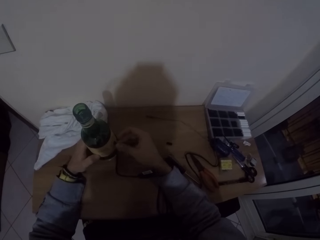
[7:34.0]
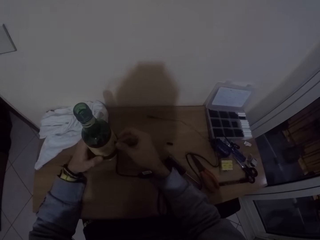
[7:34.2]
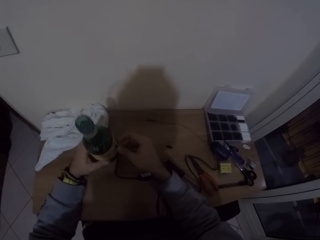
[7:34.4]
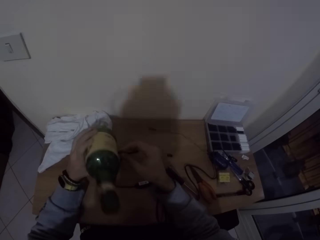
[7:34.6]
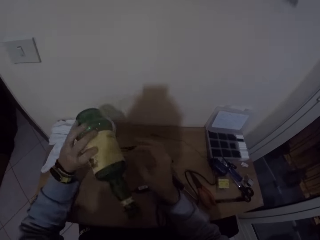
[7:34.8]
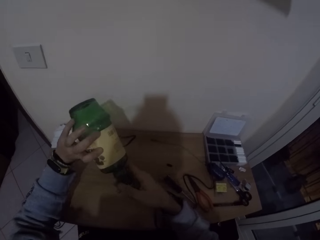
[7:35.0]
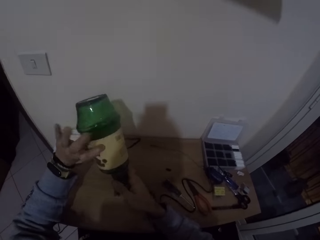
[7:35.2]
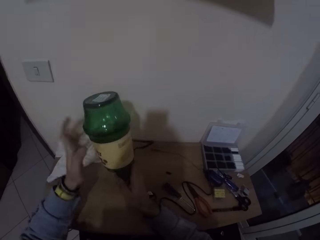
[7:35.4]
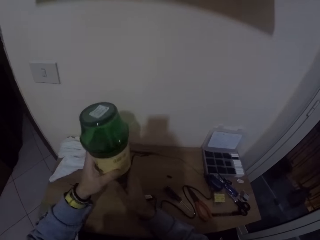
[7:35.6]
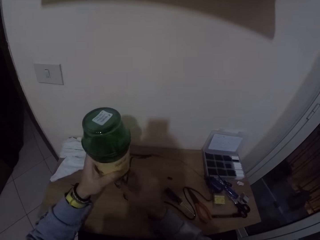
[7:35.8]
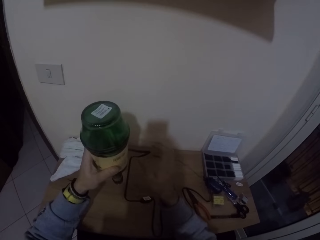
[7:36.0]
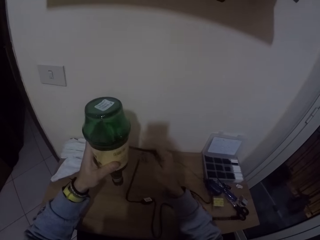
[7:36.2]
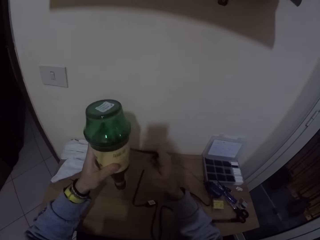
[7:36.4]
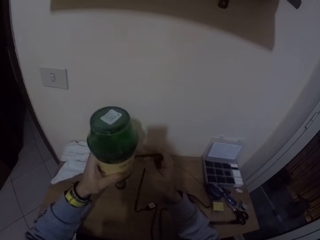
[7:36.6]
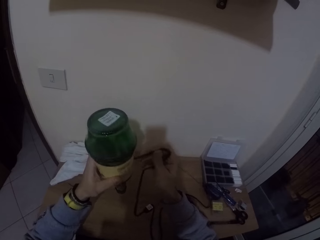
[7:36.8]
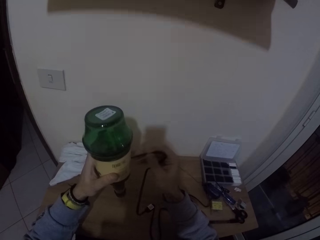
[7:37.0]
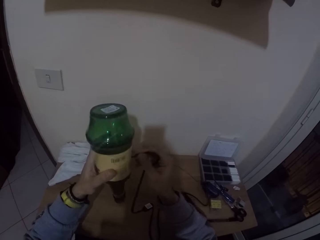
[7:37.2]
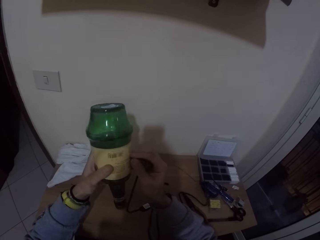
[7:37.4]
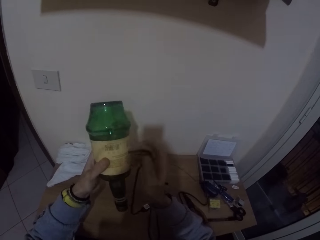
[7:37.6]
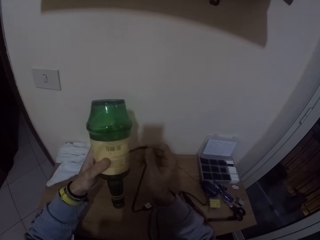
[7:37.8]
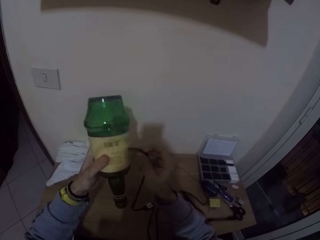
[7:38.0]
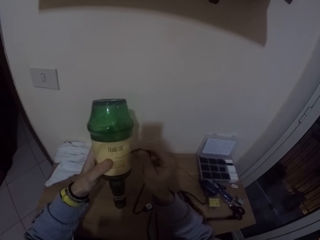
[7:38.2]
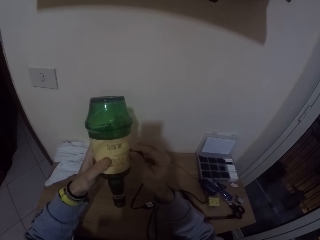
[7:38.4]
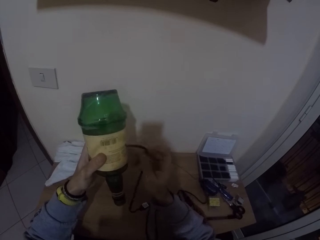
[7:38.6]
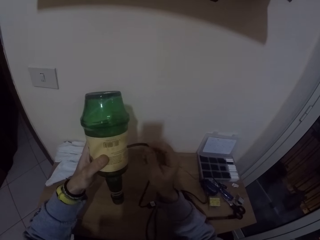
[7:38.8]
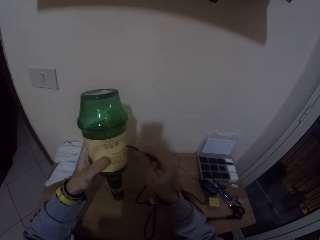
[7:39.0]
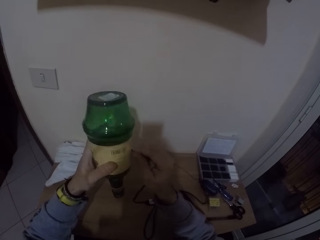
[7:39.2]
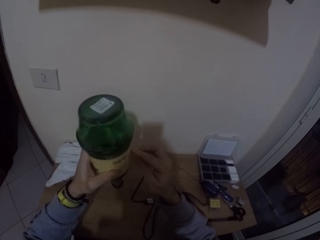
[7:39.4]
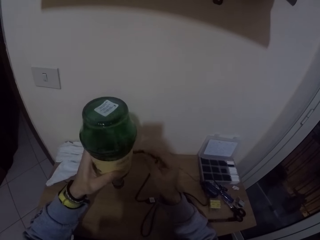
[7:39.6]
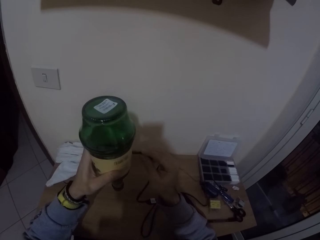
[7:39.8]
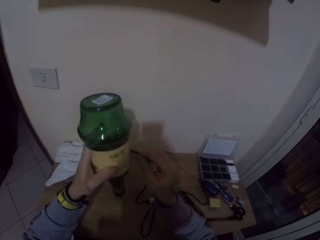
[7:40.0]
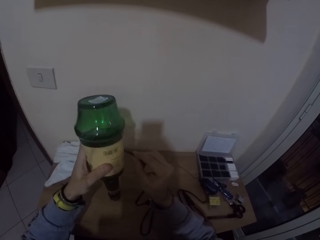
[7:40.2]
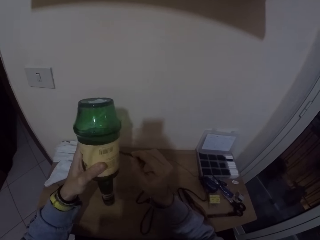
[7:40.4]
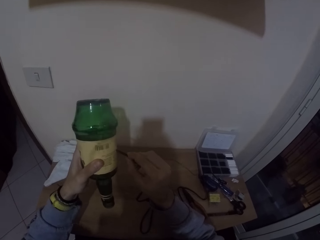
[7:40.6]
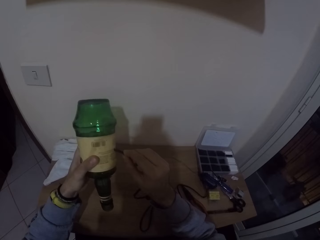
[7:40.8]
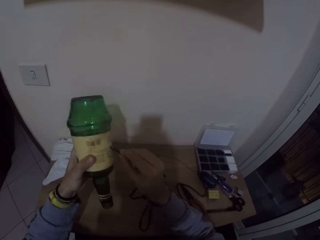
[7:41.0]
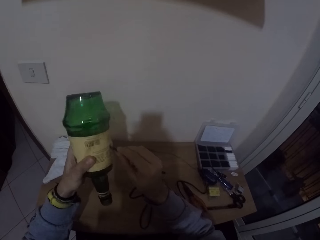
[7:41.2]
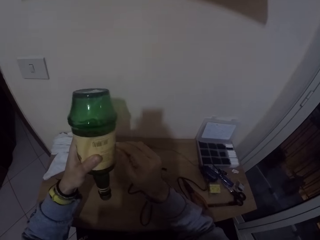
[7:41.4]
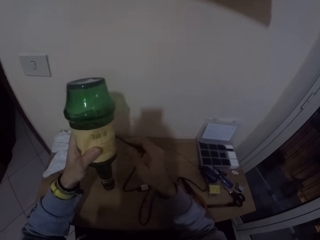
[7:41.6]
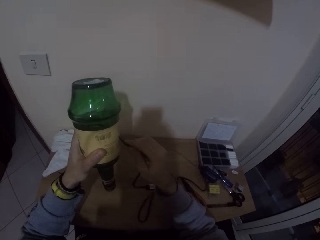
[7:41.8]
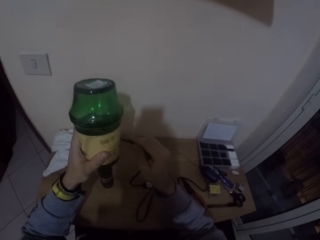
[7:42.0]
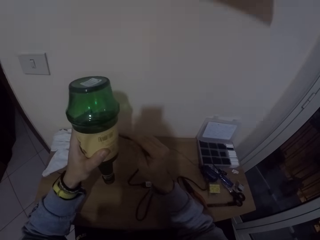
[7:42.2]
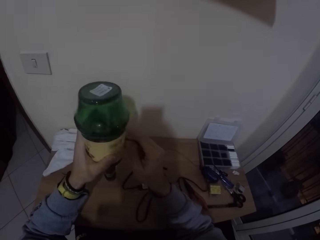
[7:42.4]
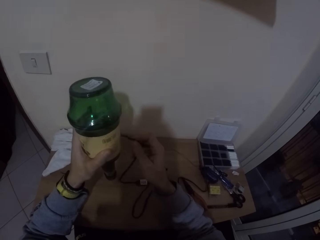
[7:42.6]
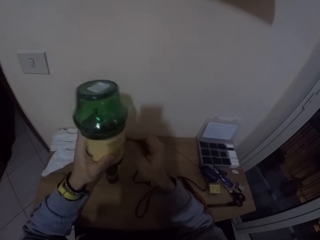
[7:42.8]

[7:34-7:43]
The camera wearer lifts the glass bottle from the desk with his left hand. He holds the glass bottle with both hands. He turns down the bottle. He holds the glass bottle with his left hand. He inserts the power cable into the glass bottle with his right hand.

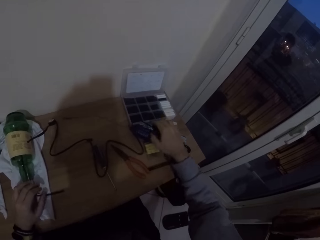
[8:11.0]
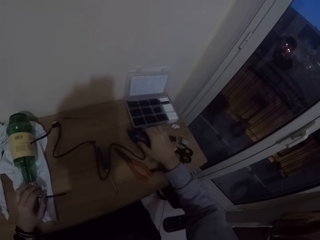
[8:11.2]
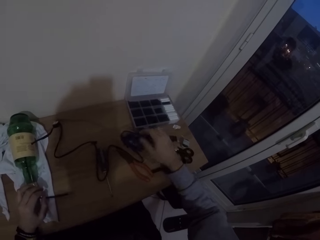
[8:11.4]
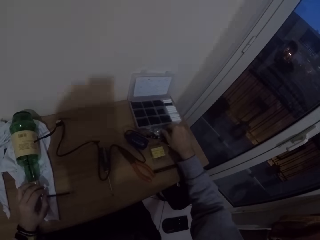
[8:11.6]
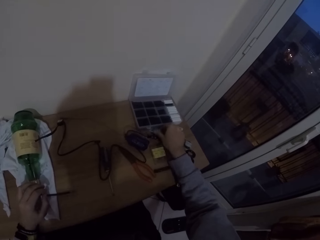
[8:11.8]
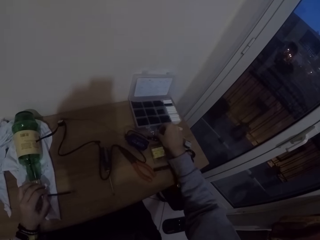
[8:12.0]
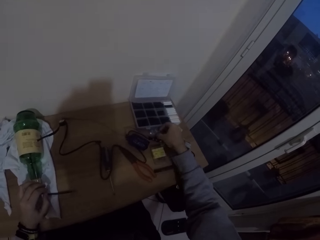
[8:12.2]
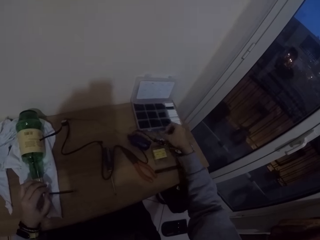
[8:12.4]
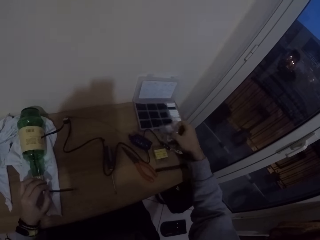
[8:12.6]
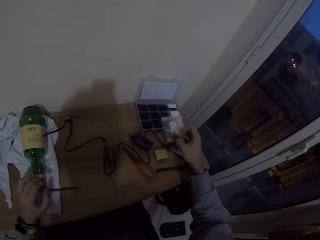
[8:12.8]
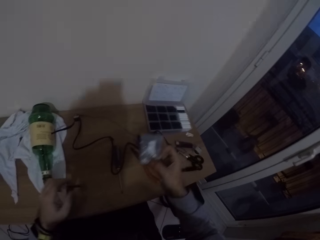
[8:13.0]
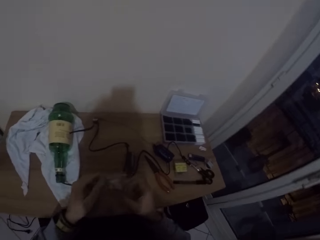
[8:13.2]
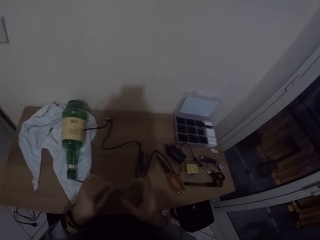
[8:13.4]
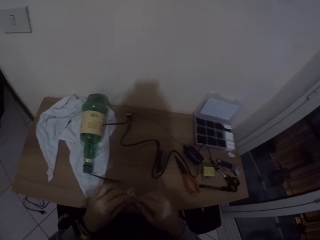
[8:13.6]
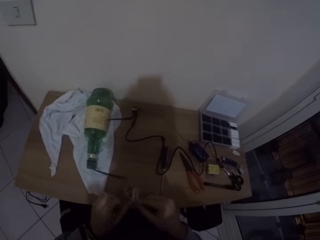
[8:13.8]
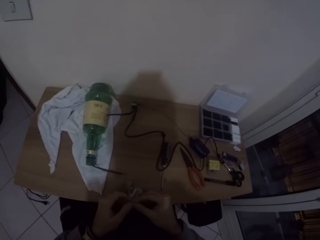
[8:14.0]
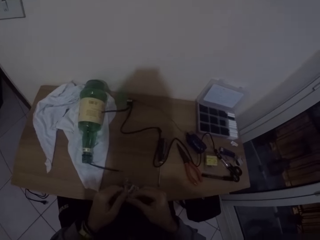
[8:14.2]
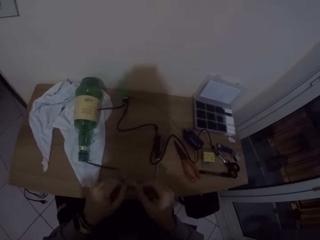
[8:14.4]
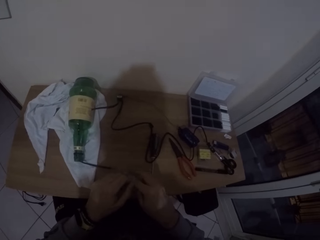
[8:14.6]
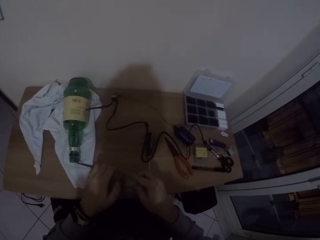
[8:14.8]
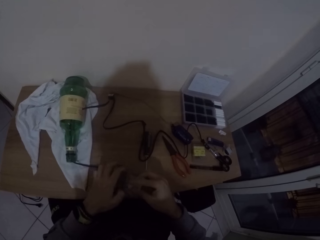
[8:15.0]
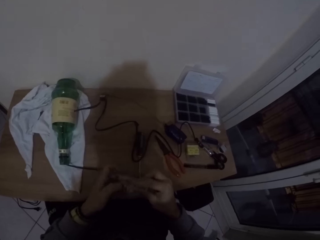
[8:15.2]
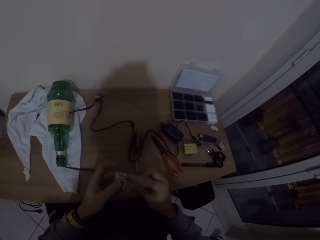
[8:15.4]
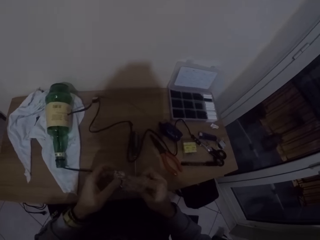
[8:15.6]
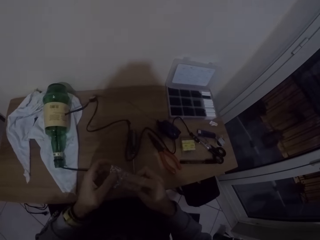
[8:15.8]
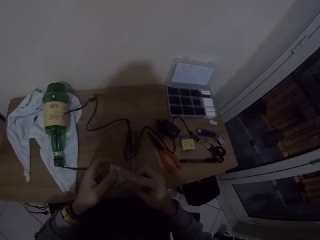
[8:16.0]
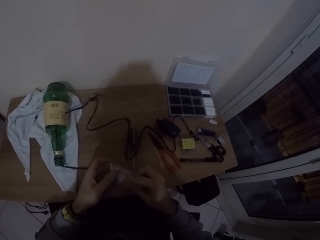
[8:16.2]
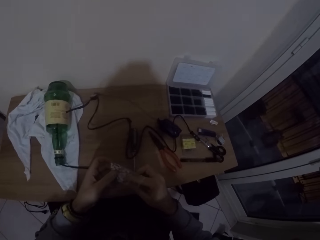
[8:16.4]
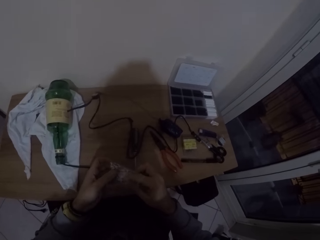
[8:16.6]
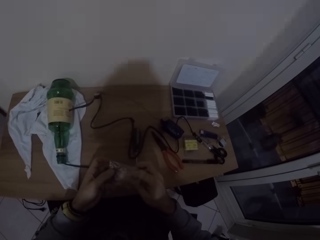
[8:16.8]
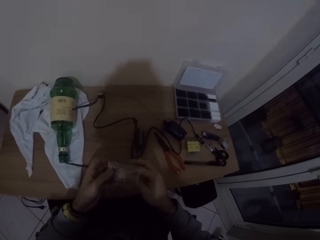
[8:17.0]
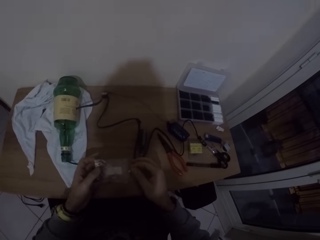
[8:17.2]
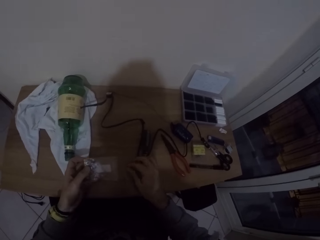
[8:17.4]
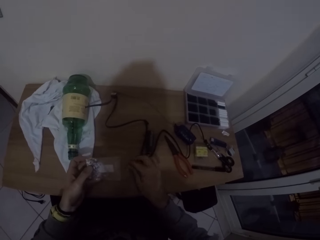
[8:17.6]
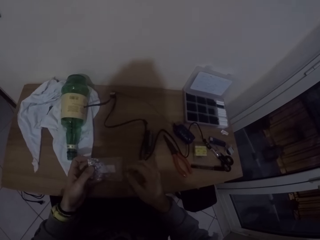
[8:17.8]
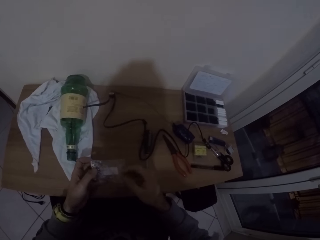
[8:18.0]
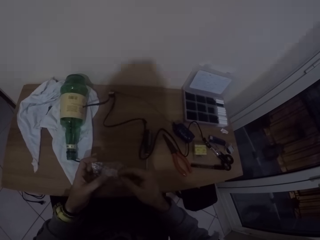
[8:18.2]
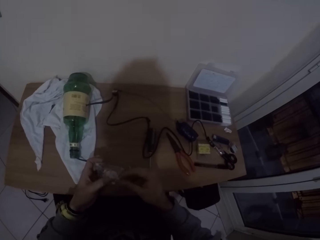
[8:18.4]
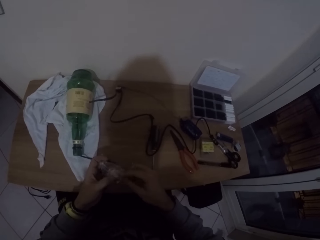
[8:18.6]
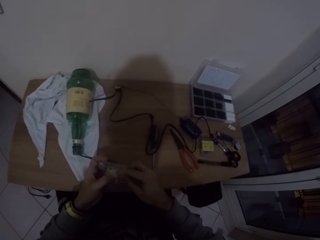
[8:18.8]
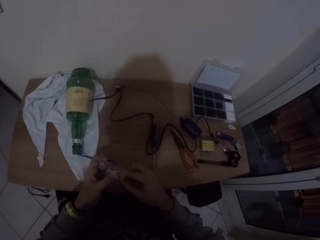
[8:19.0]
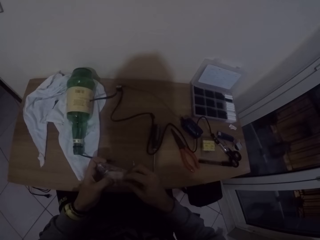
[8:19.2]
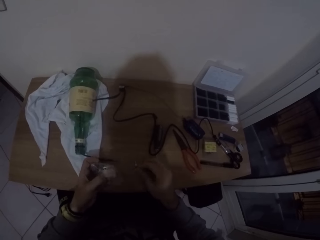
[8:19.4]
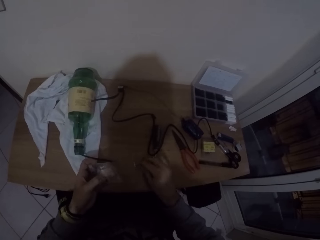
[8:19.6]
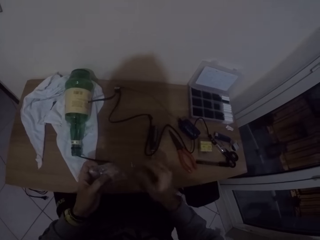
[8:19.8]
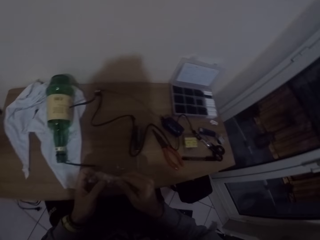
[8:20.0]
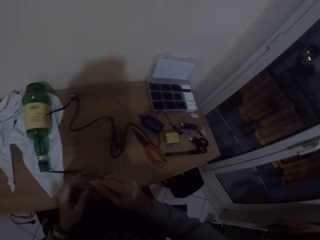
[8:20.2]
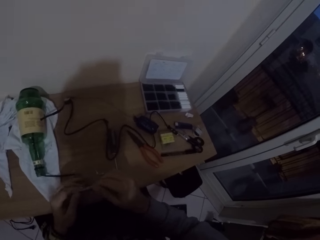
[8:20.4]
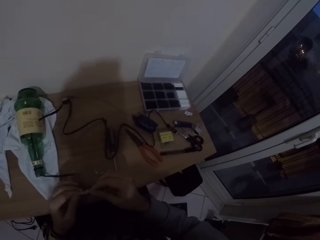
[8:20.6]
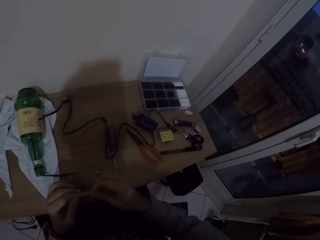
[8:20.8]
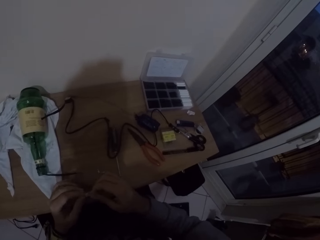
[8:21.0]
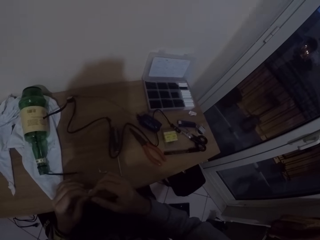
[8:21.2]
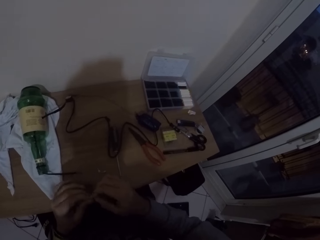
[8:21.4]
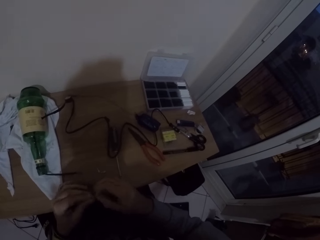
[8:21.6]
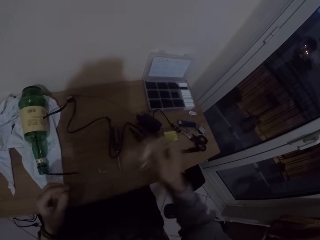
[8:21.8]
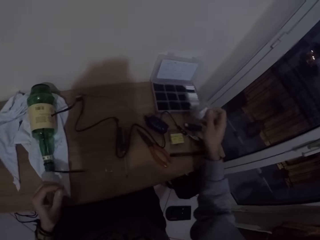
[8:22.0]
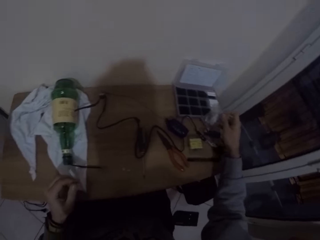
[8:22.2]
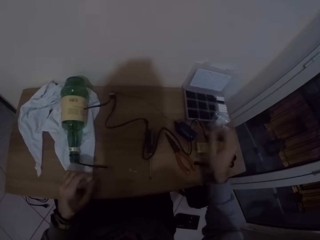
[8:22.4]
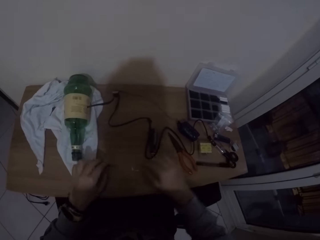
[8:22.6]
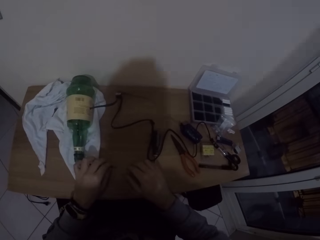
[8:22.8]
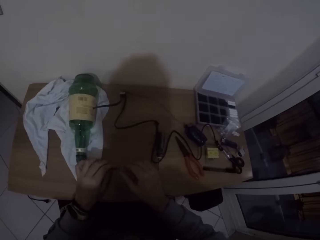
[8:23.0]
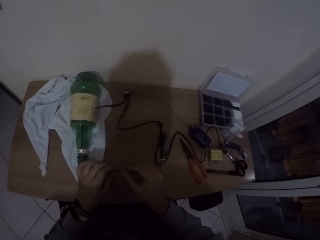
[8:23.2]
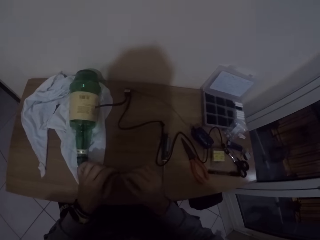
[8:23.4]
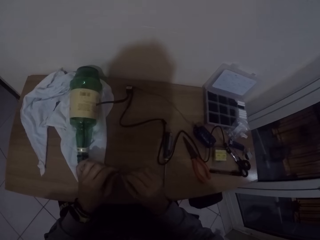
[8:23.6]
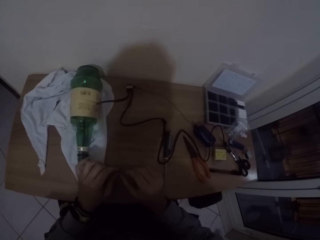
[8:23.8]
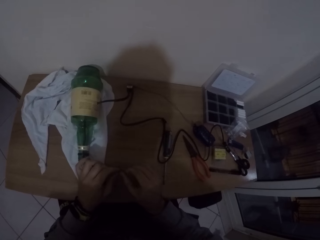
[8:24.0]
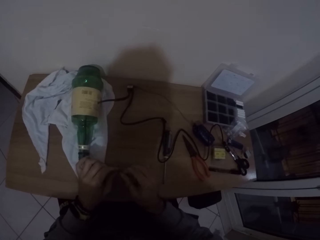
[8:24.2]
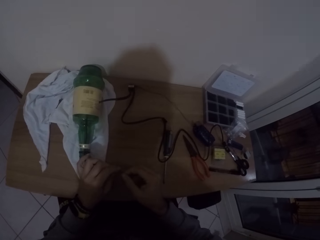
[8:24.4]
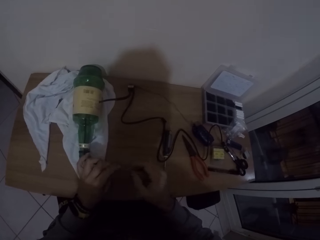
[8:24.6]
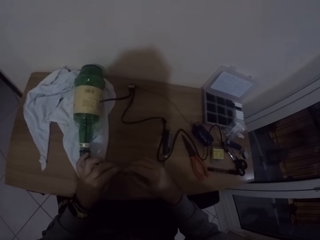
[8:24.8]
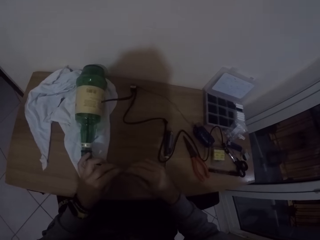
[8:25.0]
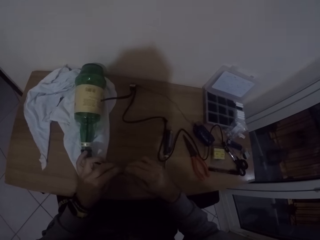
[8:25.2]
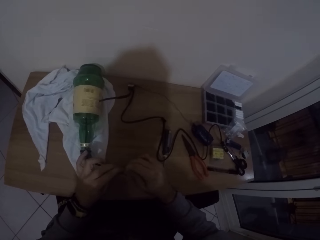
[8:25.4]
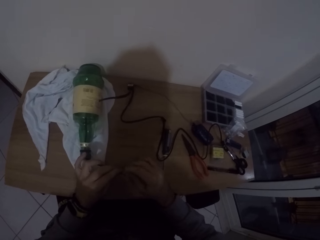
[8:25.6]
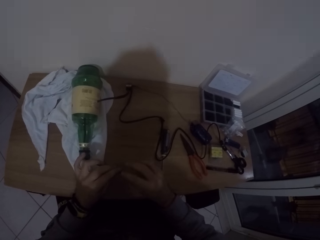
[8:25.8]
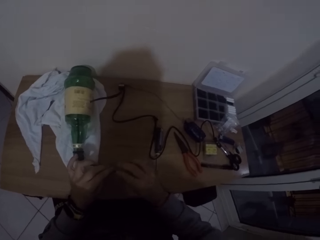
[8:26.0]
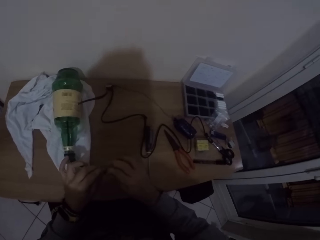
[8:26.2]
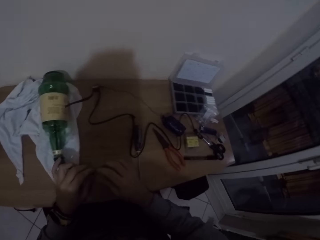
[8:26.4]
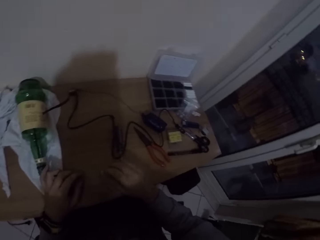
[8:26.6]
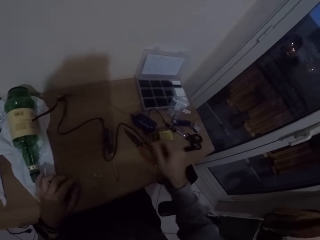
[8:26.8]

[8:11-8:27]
The camera wearer moves a plastic on the desk with his right hand. He picks a sachet wrapper from the desk with his right hand. He opens the sachet wrapper with both hands. He holds the sachet wrapper with his left hand. He moves two screws from the sachet wrapper onto the desk with his right hand. He picks a pin from the sachet wrapper or nylon bag and puts the pin on the table. He picks a pin from the nylon bag and puts the pin on the table. He closes the sachet wrapper with both hands. He drops the sachet wrapper on the desk with his right hand. He holds the end part of the power cable with his left hand. He twists the end part of the power cable with his right hand. He adjusts the cable in the bottle.
